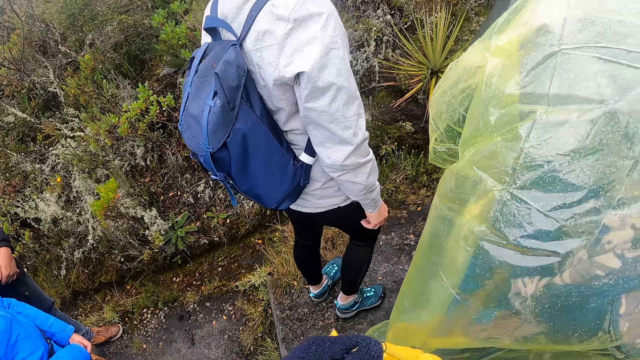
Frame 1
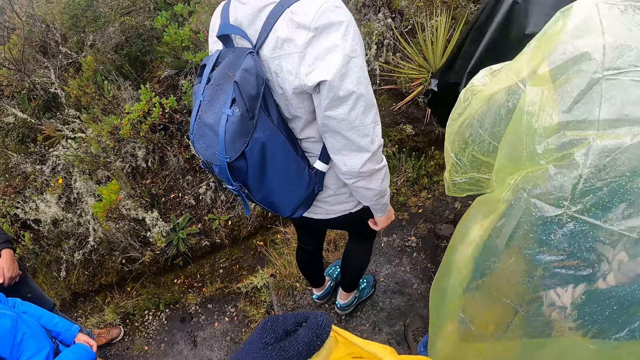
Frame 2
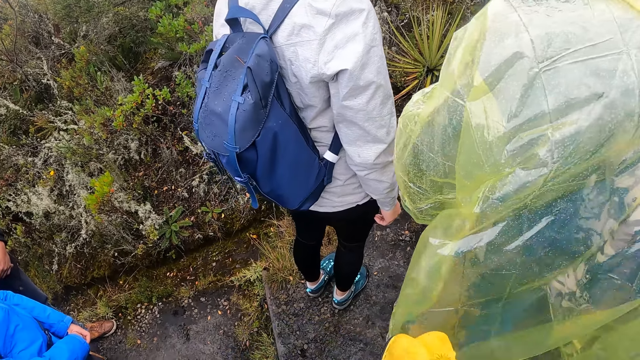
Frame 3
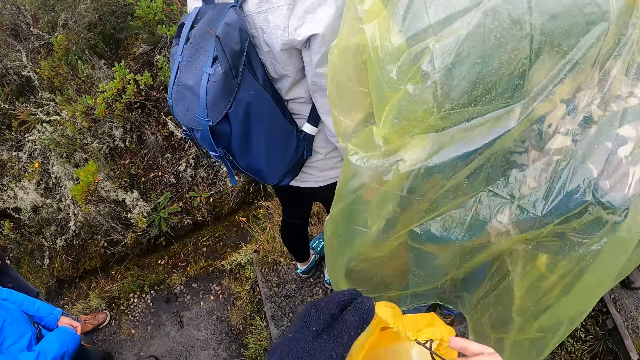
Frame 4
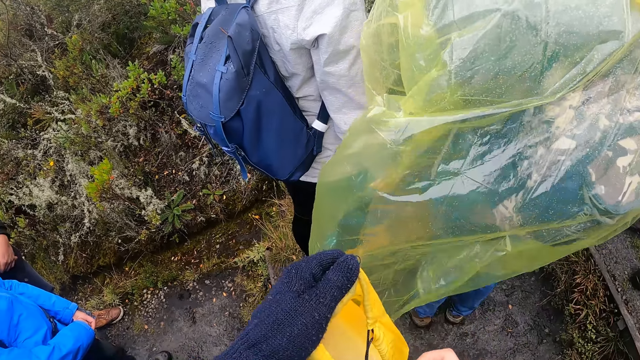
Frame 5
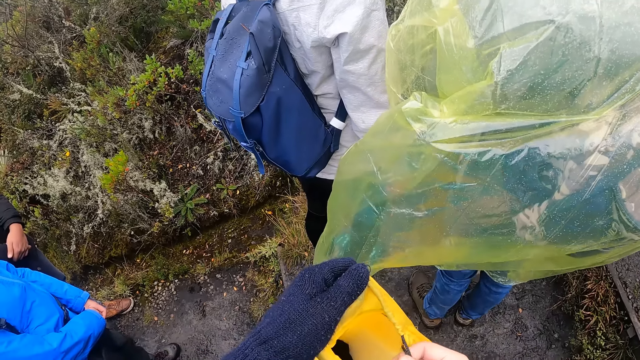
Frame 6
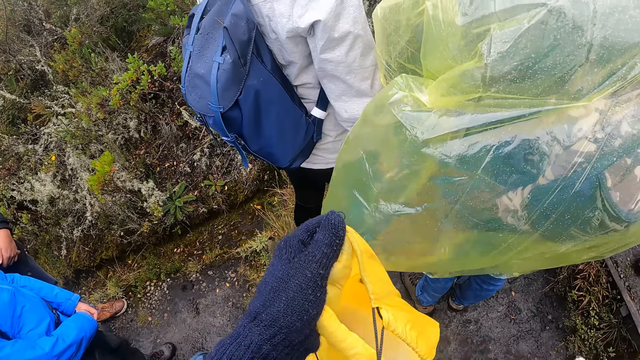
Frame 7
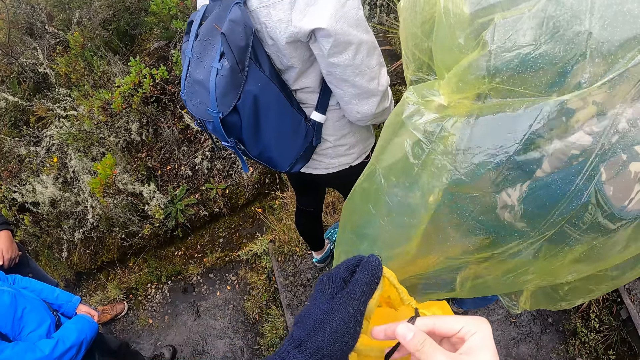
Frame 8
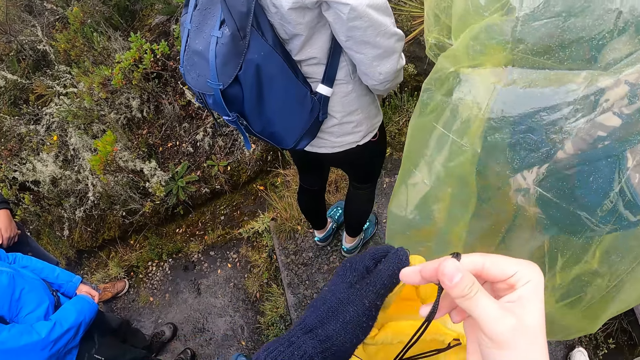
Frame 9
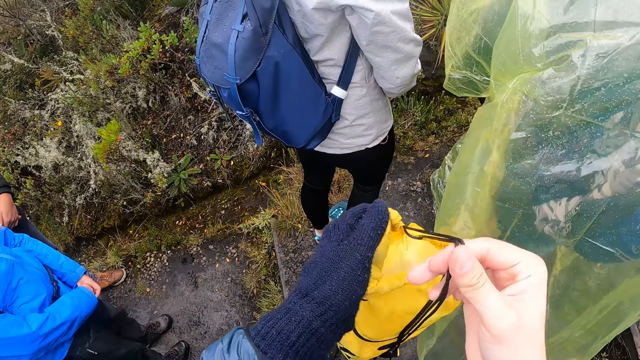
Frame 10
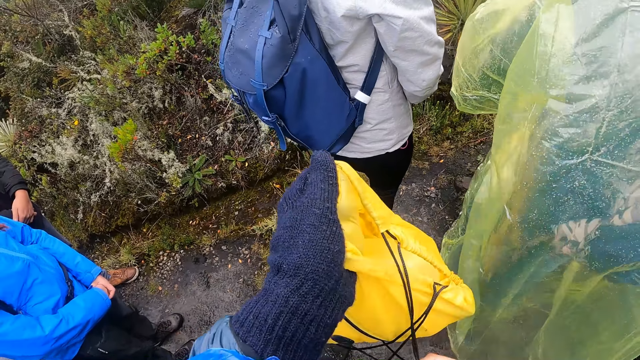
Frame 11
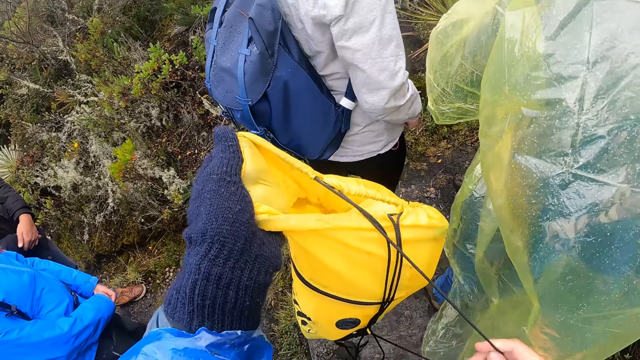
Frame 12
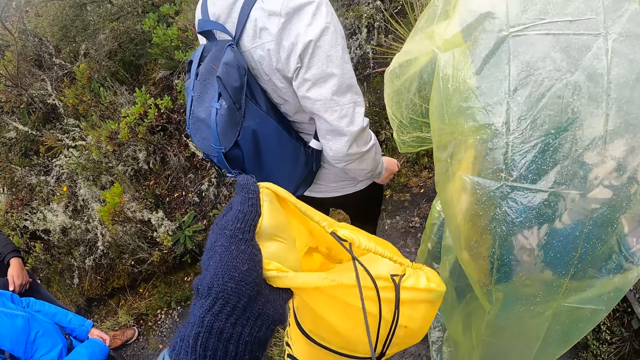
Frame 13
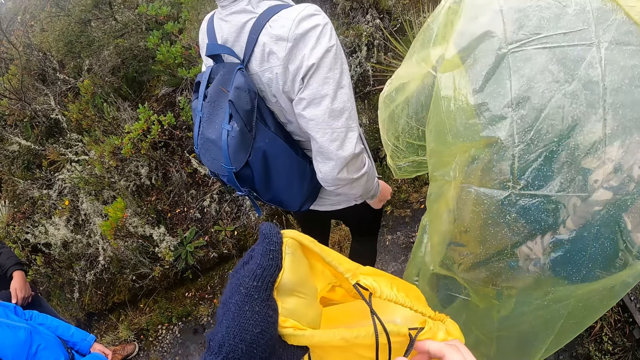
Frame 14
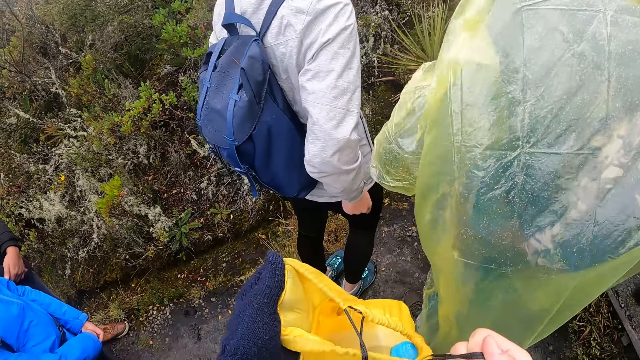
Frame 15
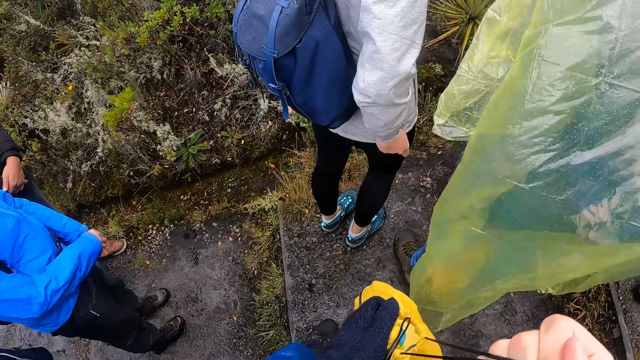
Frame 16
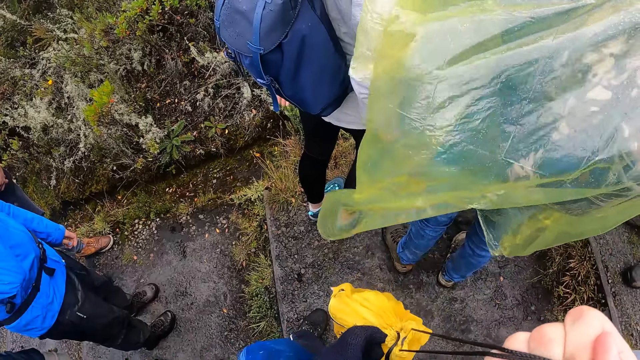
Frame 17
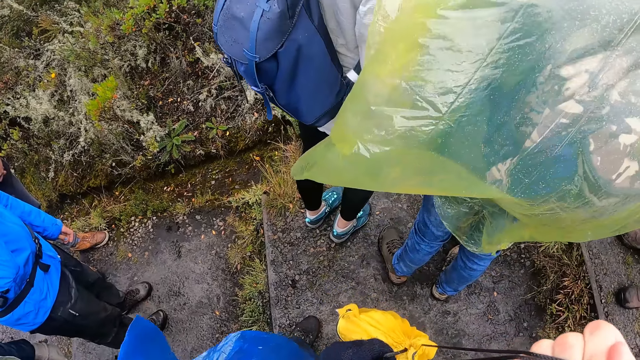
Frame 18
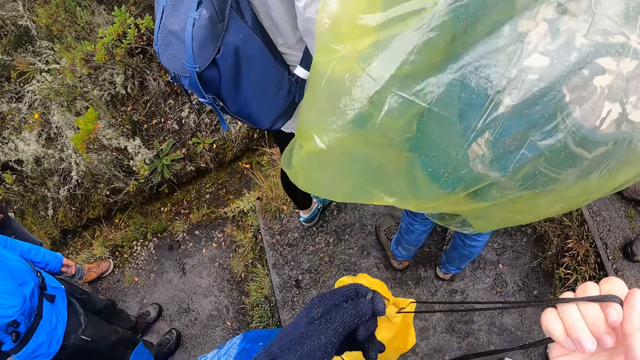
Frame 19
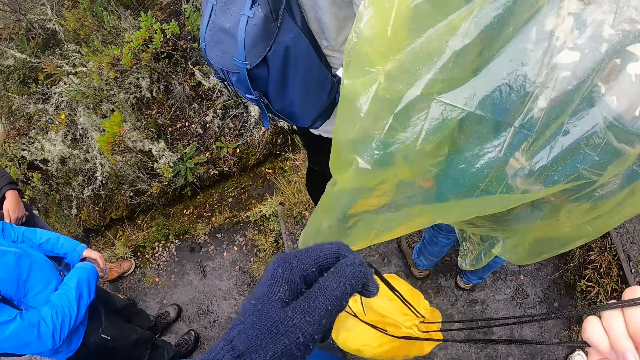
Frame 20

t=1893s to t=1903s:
The camera wearer touches the bag. They close the bag with both hands.

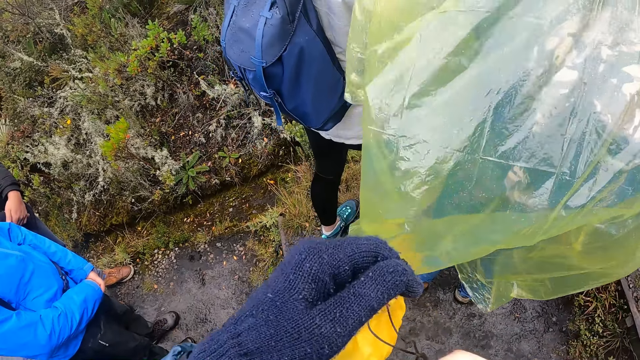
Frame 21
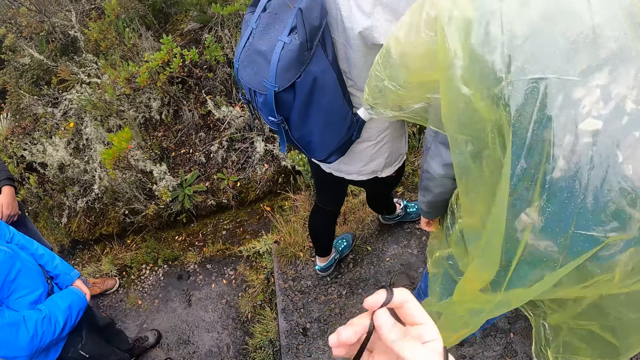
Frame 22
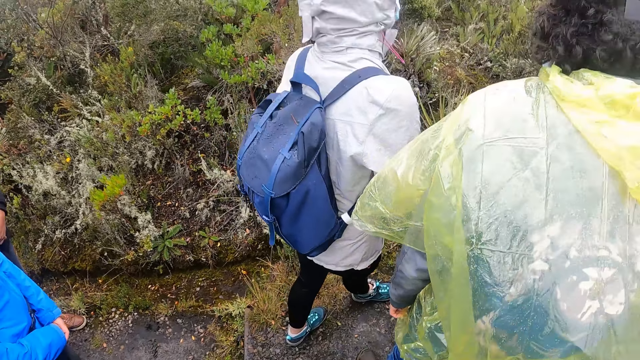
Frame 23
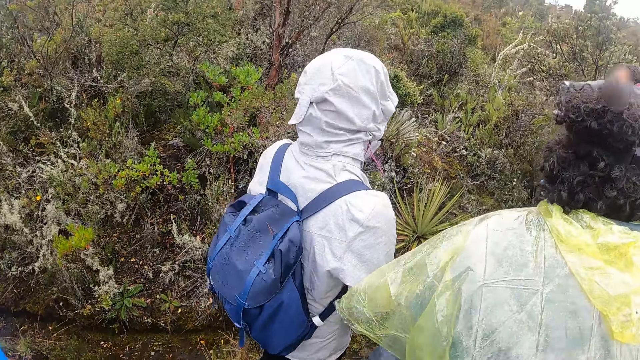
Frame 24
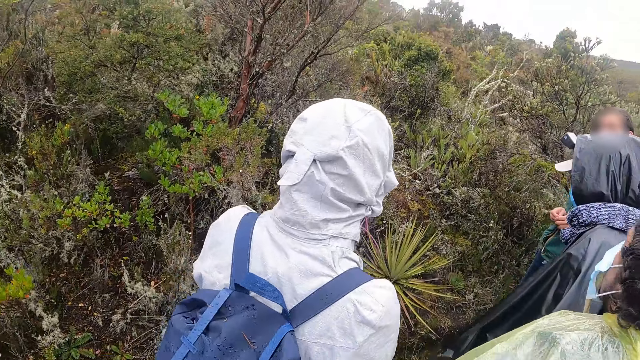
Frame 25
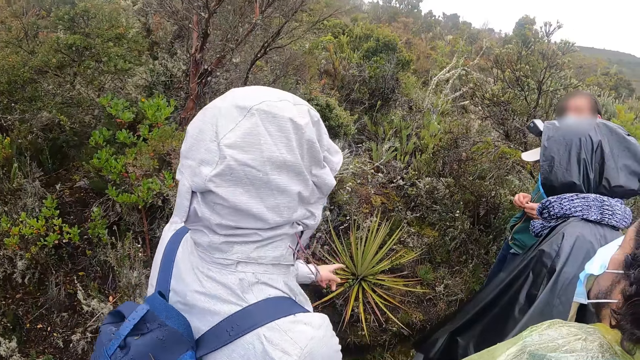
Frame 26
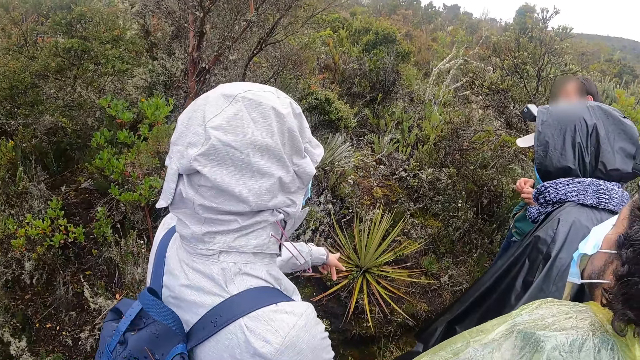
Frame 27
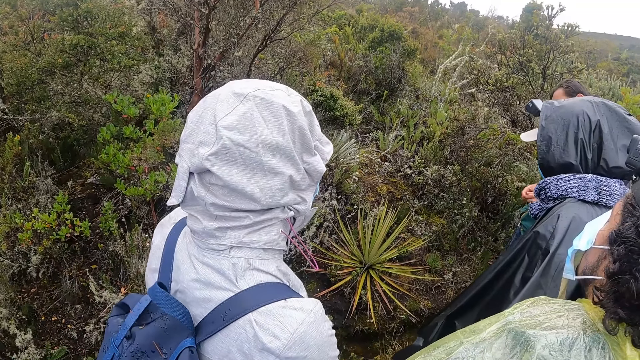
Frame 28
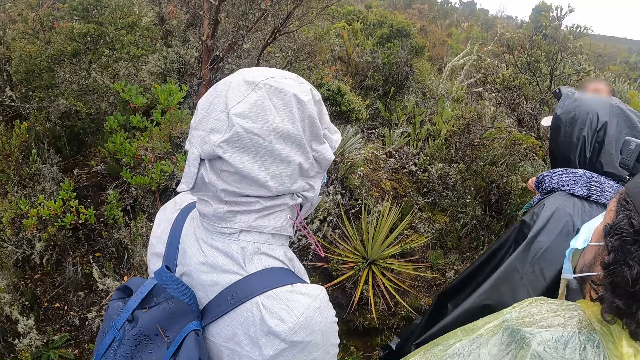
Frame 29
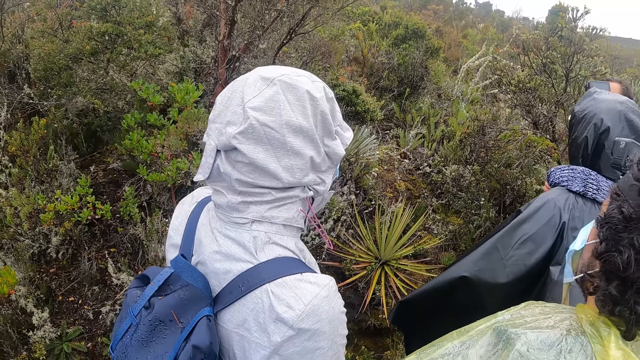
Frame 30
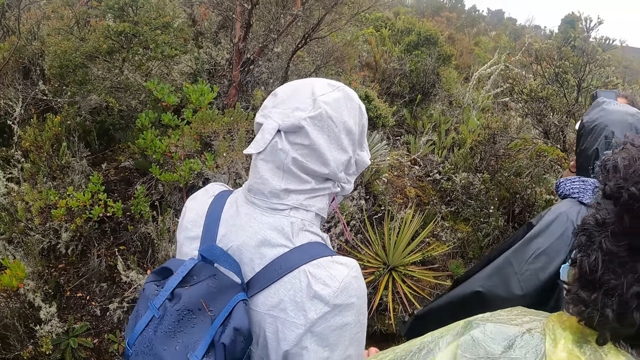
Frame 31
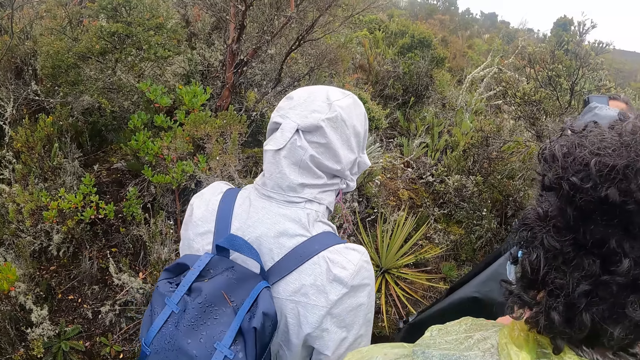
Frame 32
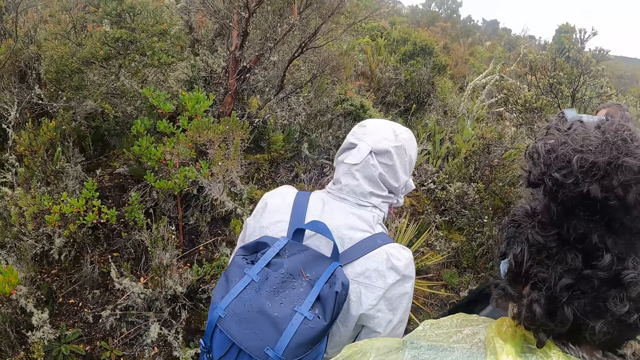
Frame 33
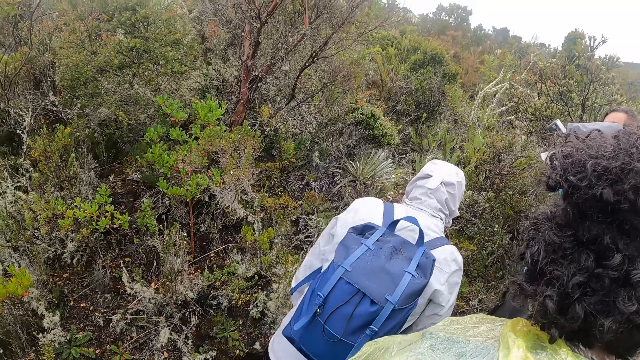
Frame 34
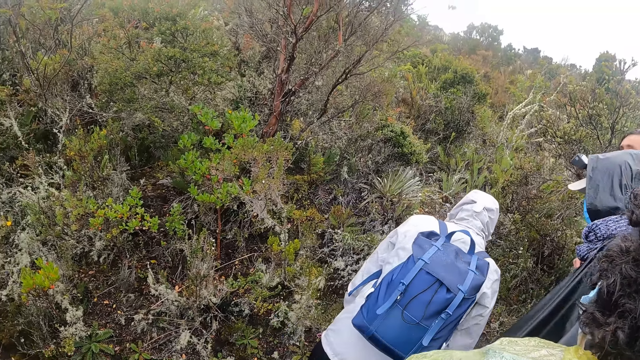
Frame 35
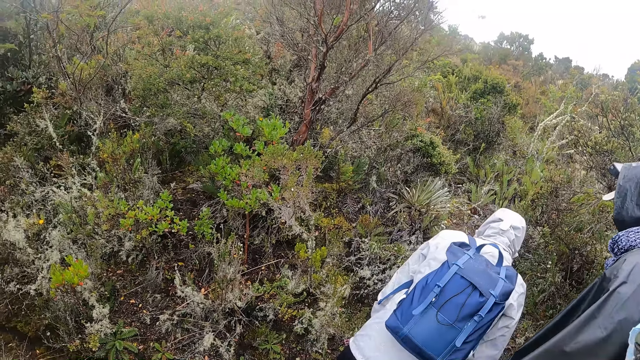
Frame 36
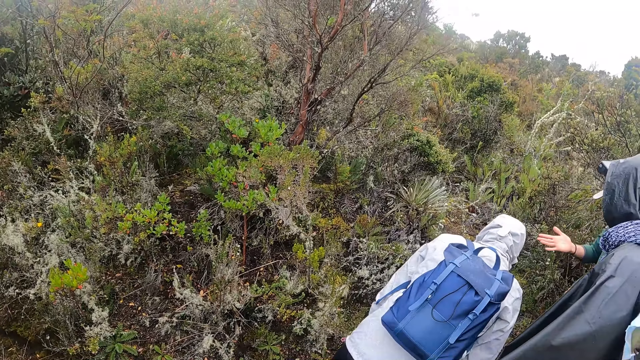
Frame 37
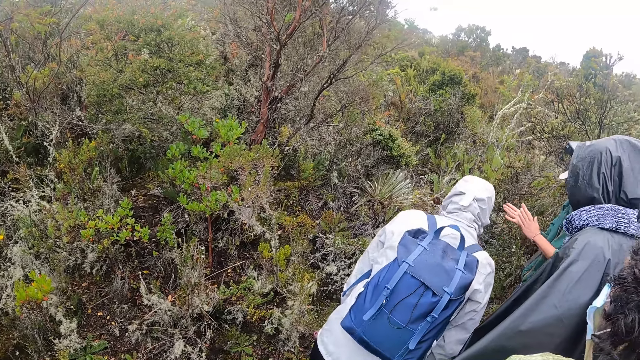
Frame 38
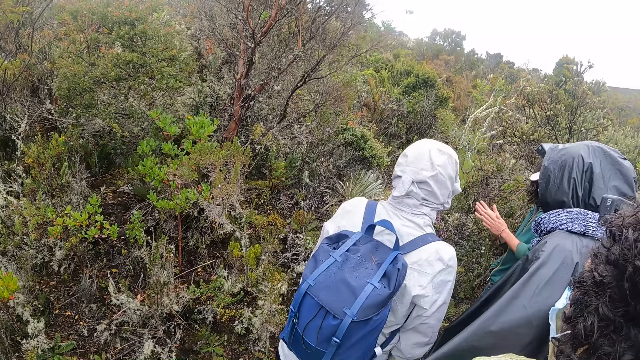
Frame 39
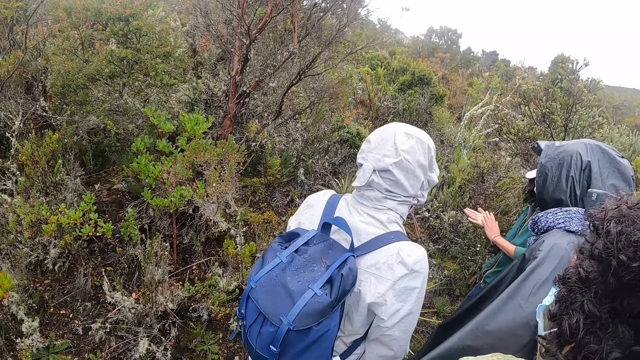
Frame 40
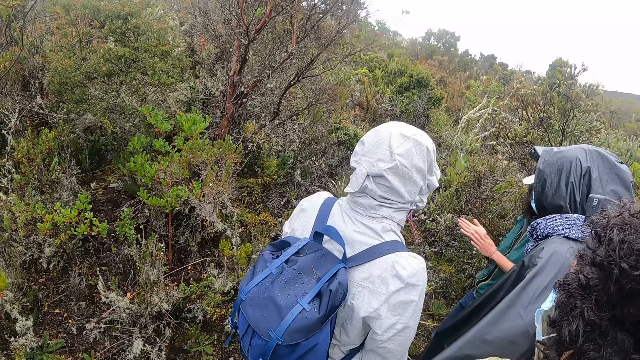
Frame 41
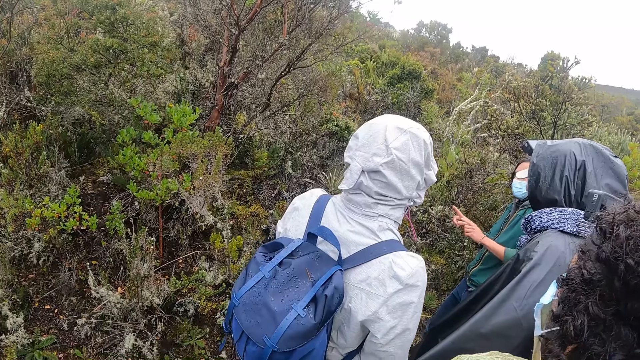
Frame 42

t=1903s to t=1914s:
A woman points at a plant on the ground with her left hand. Another woman converses with a group of people.
